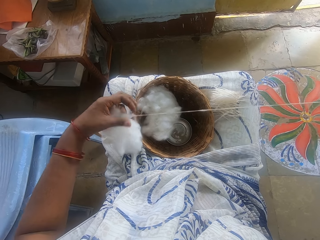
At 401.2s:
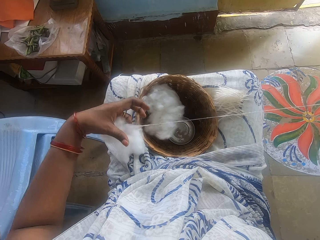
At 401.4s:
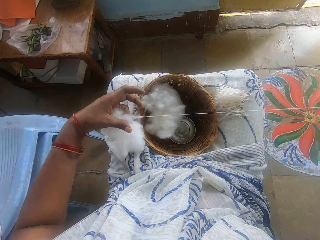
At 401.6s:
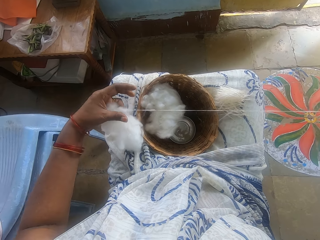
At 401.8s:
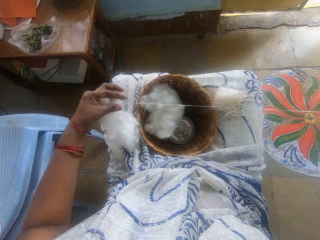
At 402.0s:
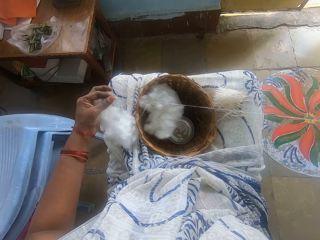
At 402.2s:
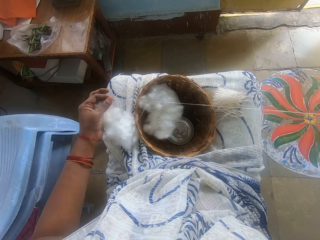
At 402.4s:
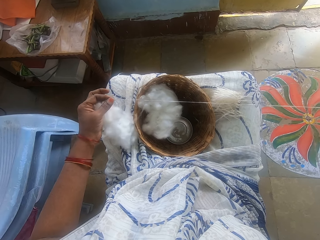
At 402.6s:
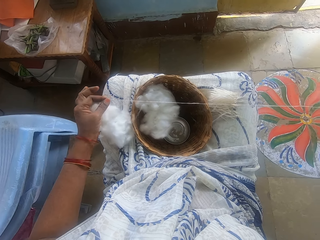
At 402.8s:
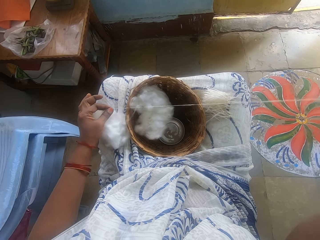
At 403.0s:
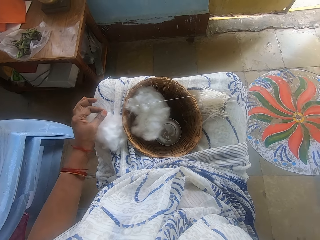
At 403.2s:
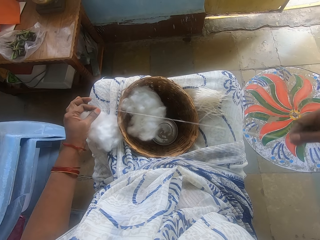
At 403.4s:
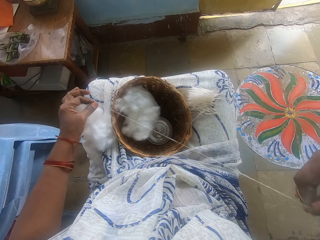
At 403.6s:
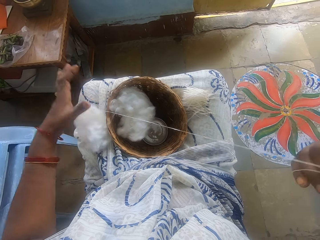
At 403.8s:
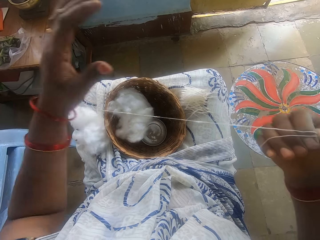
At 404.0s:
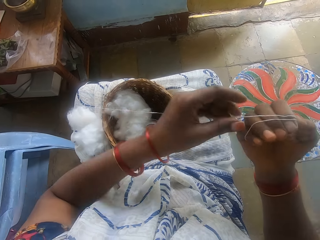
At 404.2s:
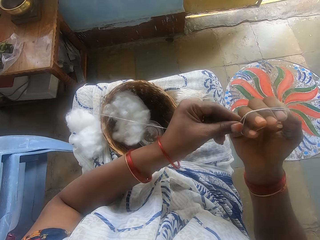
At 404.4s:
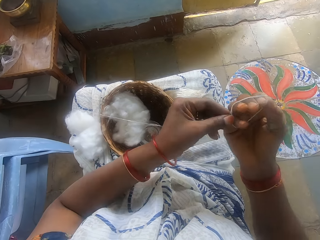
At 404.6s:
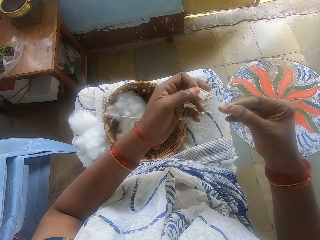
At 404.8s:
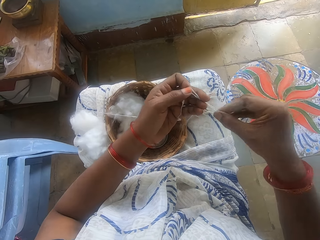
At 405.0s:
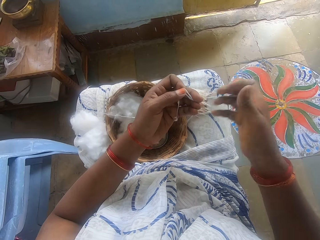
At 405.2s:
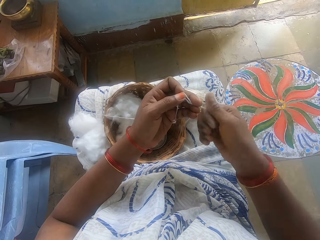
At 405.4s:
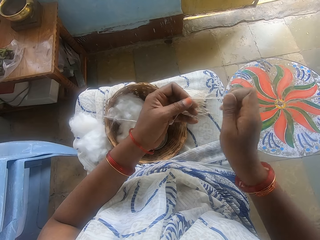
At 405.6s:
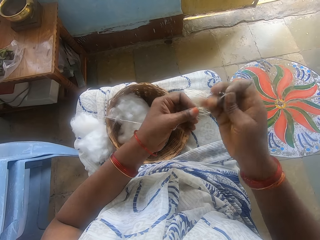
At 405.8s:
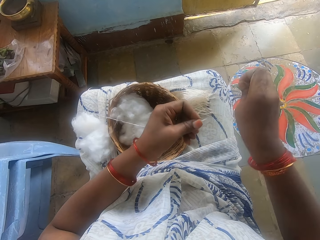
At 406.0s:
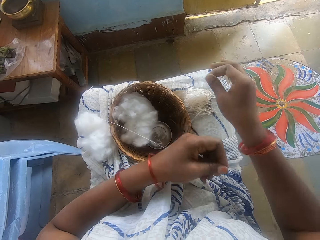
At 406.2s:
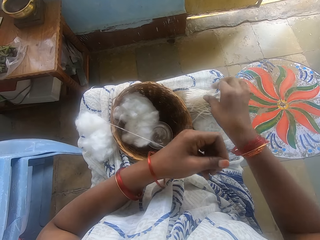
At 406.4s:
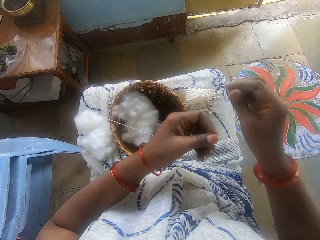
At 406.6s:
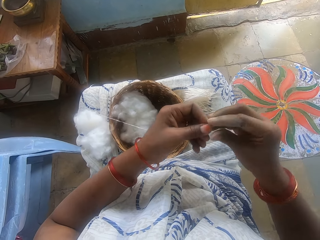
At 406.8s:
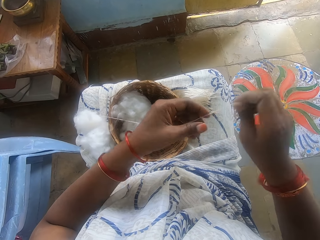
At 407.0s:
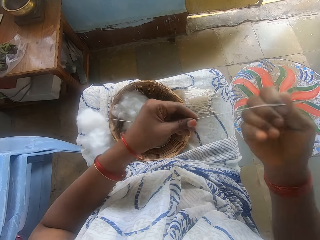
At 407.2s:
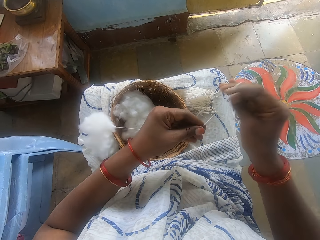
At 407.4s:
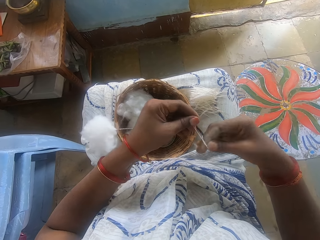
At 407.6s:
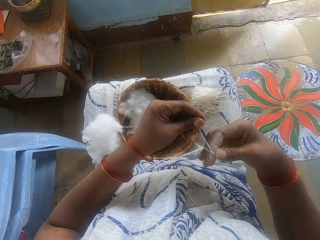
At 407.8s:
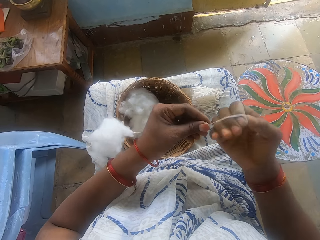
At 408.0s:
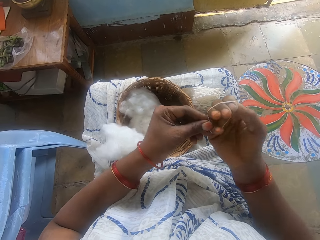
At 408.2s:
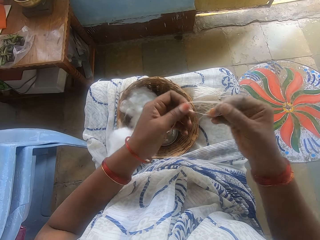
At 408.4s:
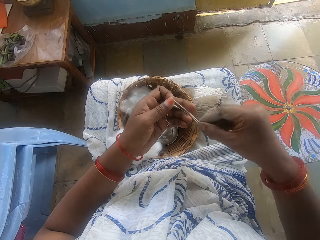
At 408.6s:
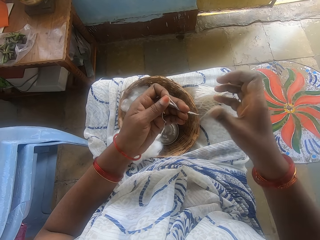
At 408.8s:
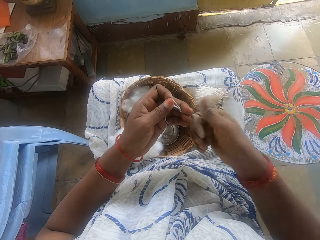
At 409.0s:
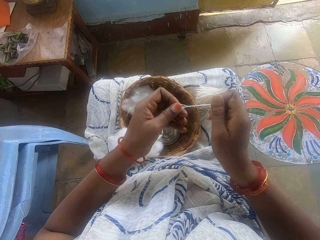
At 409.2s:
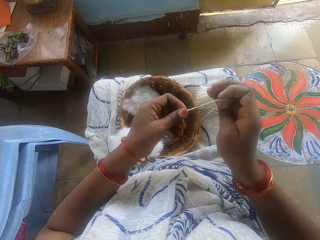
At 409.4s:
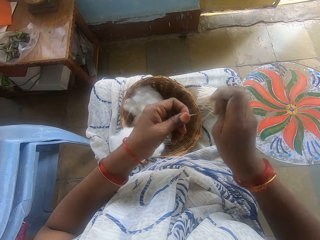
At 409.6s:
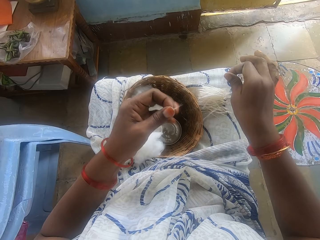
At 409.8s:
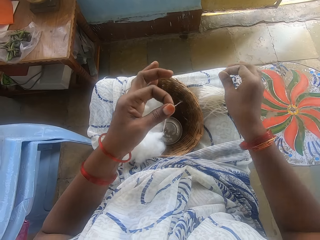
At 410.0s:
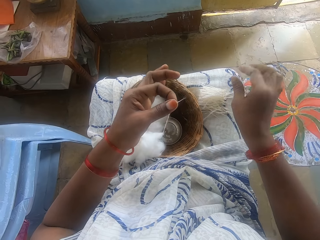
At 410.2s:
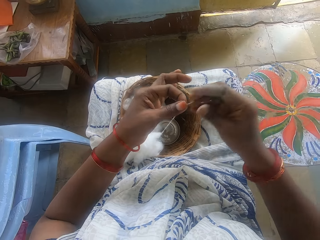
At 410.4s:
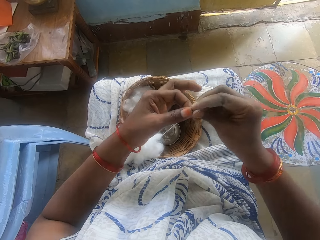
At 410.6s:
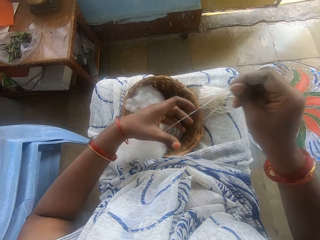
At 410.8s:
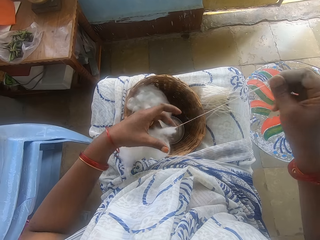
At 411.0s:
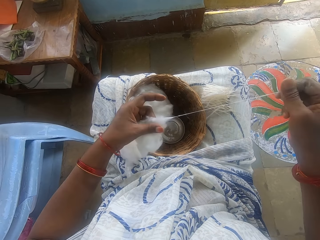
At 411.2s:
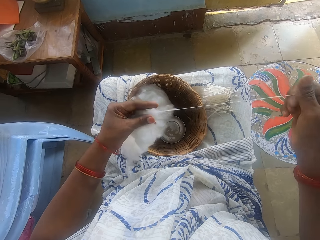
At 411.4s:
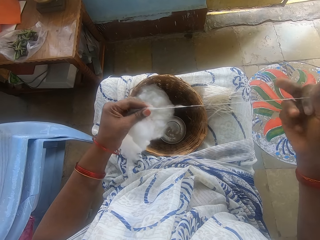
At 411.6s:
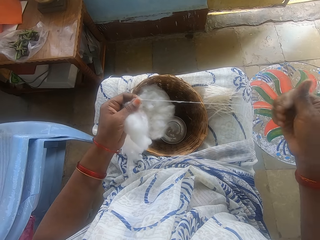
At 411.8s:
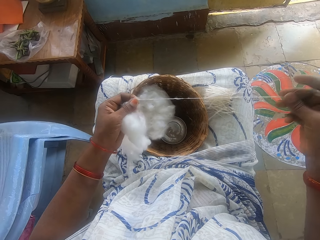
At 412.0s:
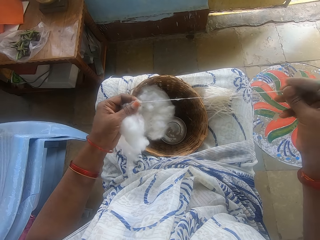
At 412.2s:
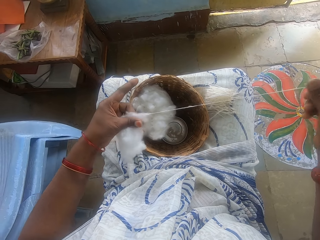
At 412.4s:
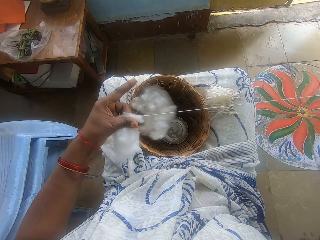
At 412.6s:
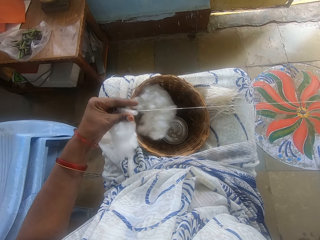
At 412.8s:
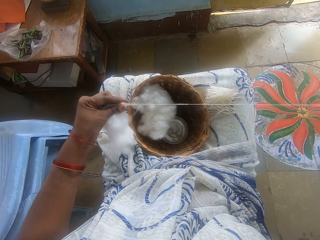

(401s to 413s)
The camera wearer winds the cotton on the hand. She measures the cotton wool. She takes the cotton from the right hand. She spins the cotton. She cuts the cotton wool. She drops the cotton wool on her lap. She winds the cotton on the hand. She measures the cotton wool. She takes the cotton from the right hand. She spins the cotton. She cuts the cotton wool. She drops the cotton wool on her lap. She spins the cotton. She threads the cotton wool. She picks the cotton.

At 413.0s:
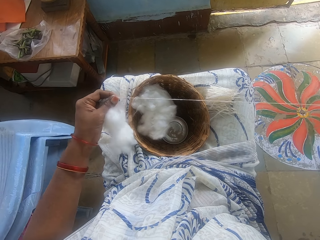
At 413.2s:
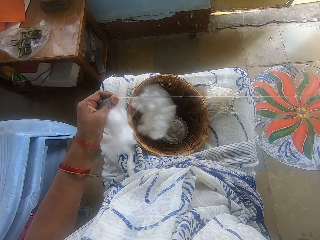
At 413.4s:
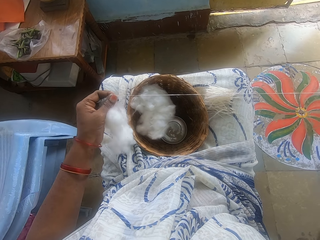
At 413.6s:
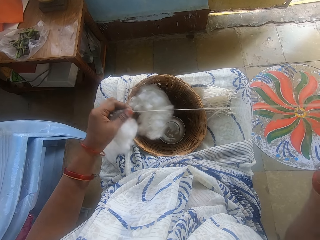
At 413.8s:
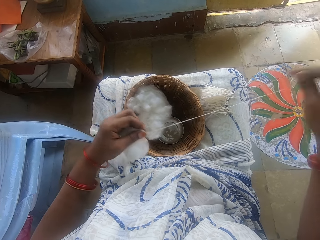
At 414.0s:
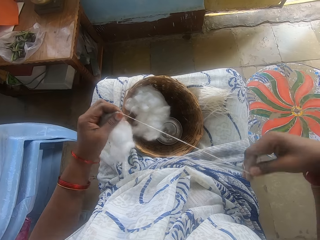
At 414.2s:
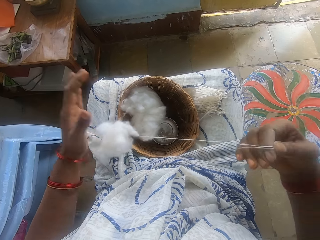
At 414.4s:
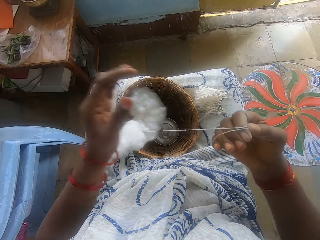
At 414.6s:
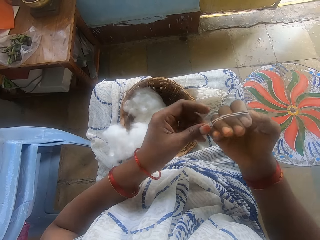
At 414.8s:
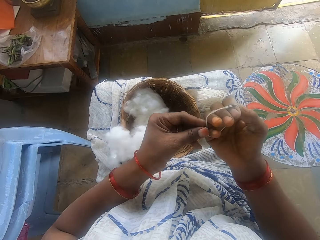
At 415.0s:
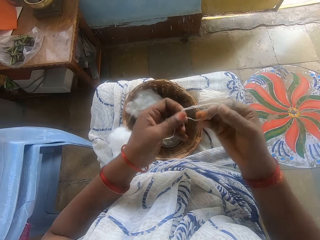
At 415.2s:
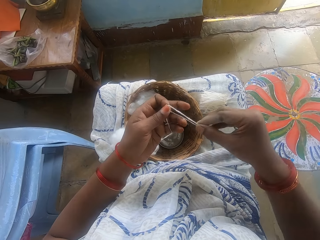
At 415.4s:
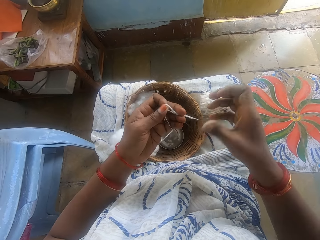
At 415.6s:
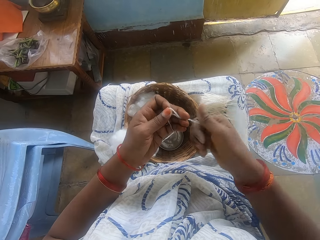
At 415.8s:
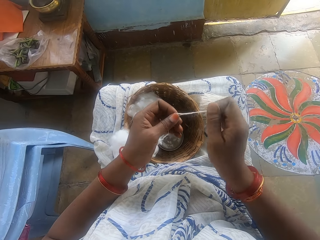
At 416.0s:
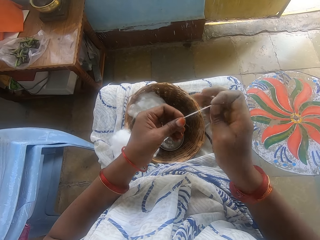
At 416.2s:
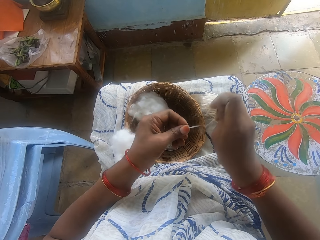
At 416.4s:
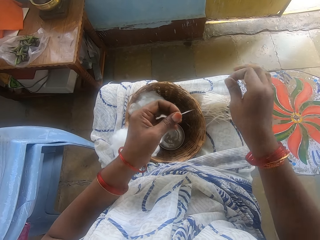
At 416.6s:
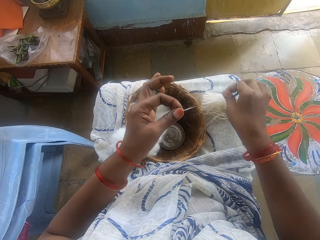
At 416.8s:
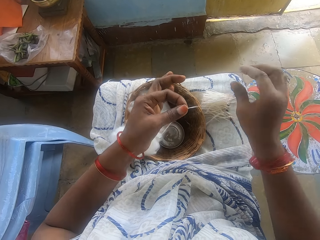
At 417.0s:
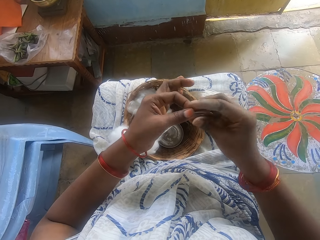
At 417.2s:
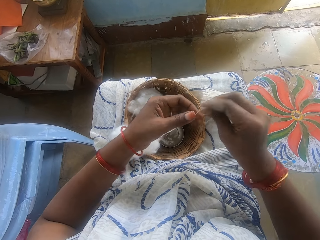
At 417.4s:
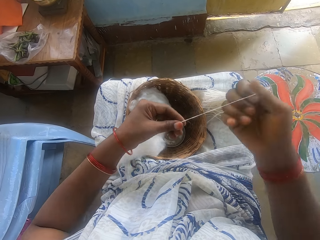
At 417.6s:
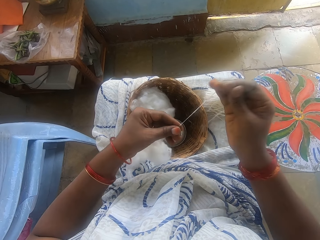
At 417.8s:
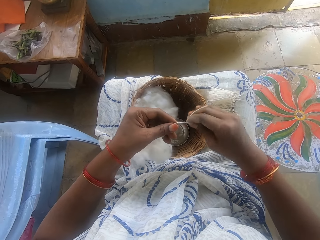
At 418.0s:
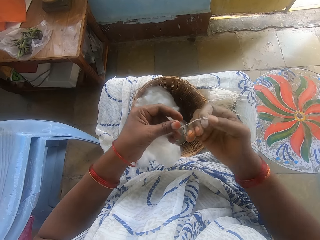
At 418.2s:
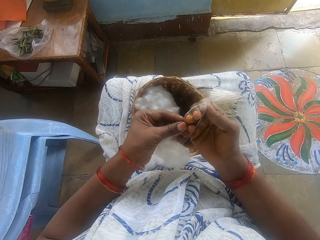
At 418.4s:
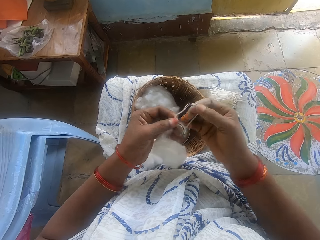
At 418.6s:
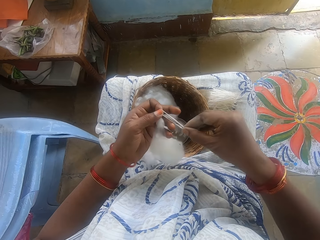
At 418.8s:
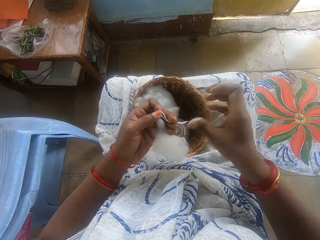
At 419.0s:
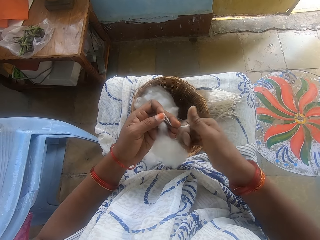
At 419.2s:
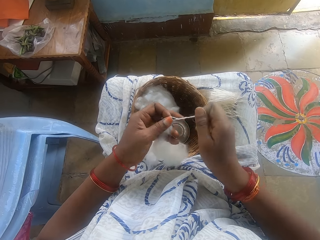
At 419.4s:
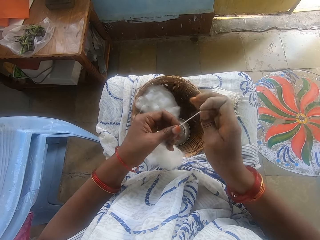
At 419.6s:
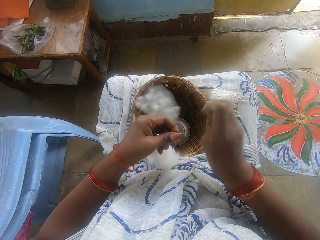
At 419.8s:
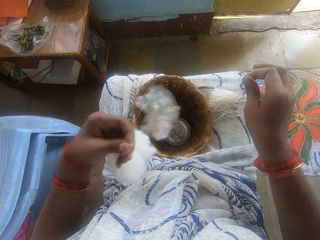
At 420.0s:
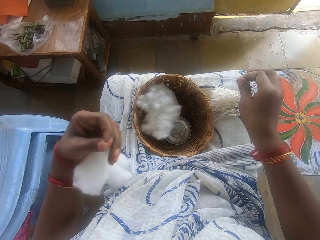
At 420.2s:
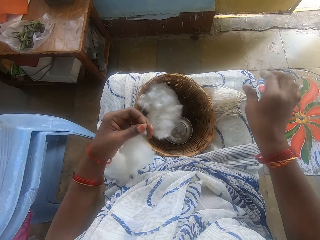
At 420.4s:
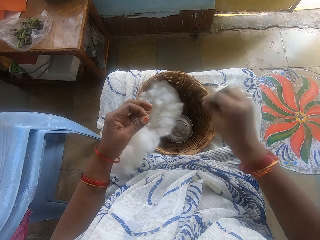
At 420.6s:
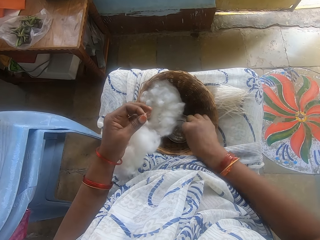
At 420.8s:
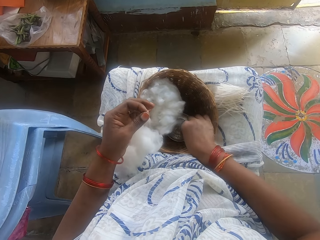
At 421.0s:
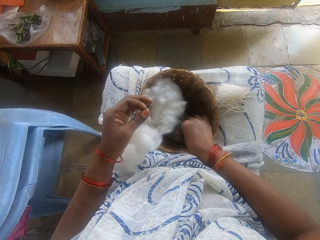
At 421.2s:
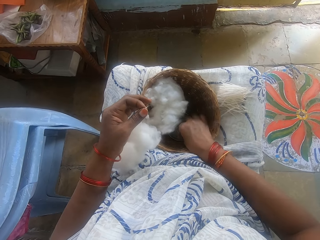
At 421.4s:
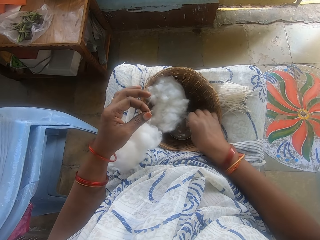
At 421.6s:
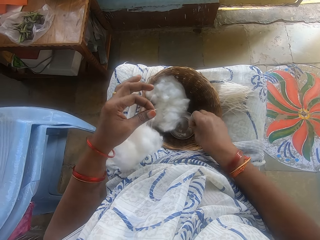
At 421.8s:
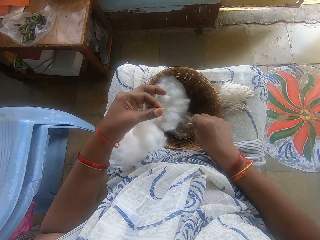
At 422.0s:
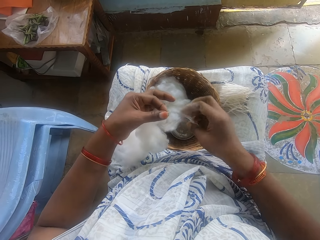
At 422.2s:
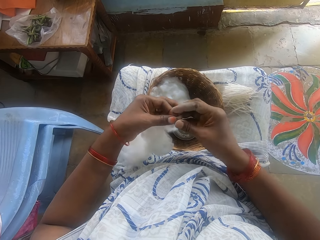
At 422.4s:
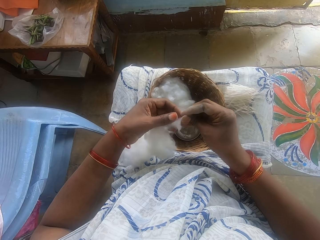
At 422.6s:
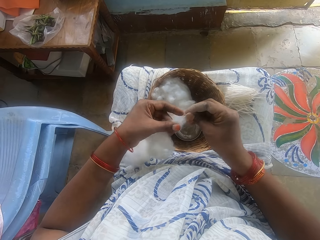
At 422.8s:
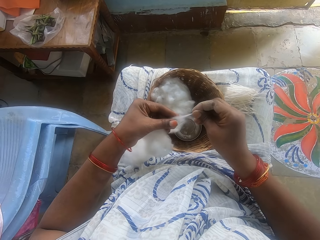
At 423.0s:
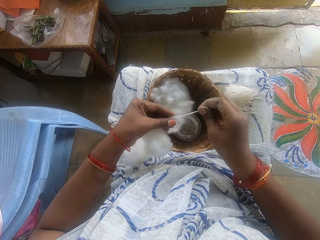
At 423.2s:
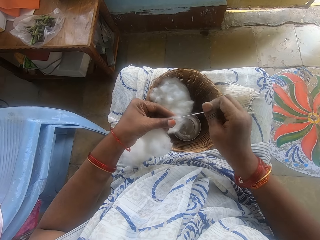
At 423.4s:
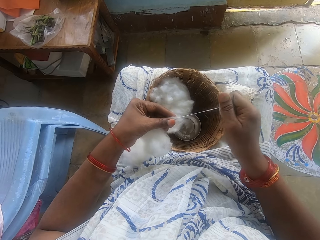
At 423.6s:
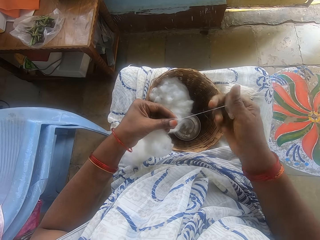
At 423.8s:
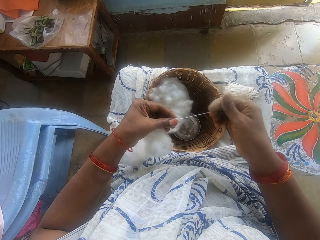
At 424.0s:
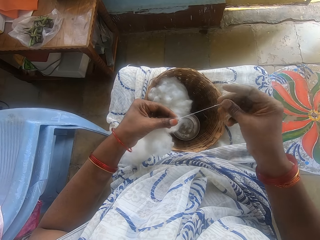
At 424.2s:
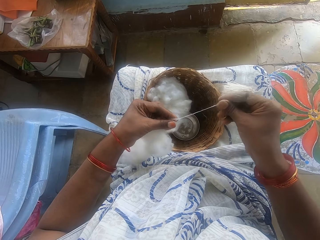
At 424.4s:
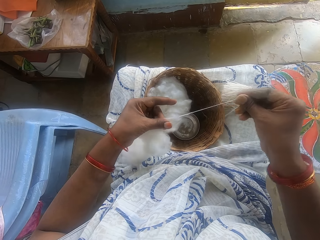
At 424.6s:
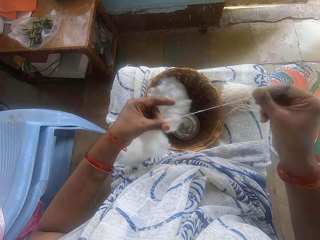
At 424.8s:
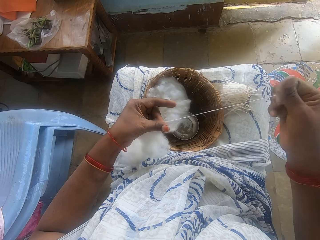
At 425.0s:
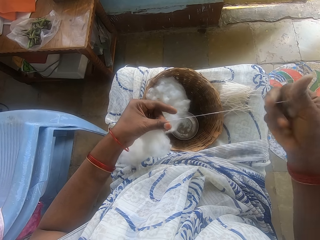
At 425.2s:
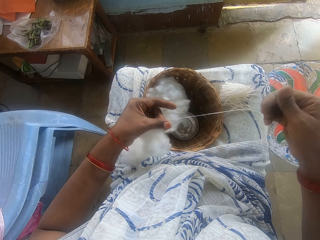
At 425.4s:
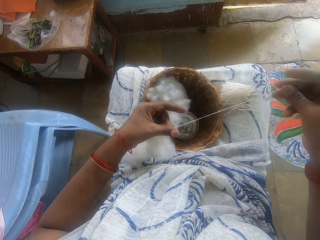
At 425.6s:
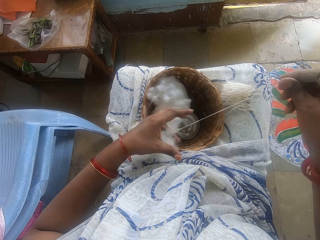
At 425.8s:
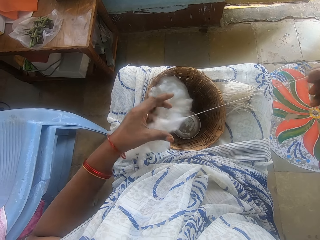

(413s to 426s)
The camera wearer winds the cotton on the hand. She measures the cotton wool. She takes the cotton from the hand. She spins the cotton. She cuts the cotton wool. She drops the cotton wool on her lap. She winds the cotton on the hand. She measures the cotton wool. She takes the cotton from the hand. She spins the cotton. She cuts the cotton wool. She drops the cotton wool on her lap. She touches water from the small bowl. She spins the cotton. She threads the cotton wool.
